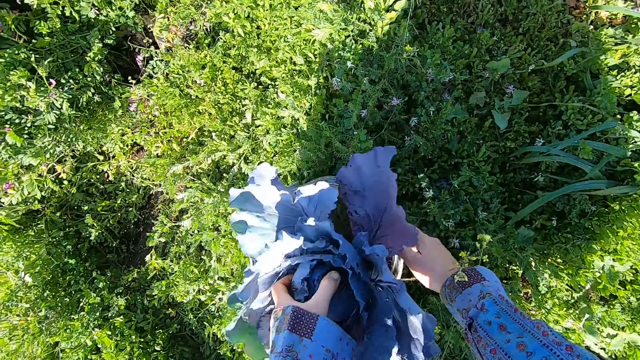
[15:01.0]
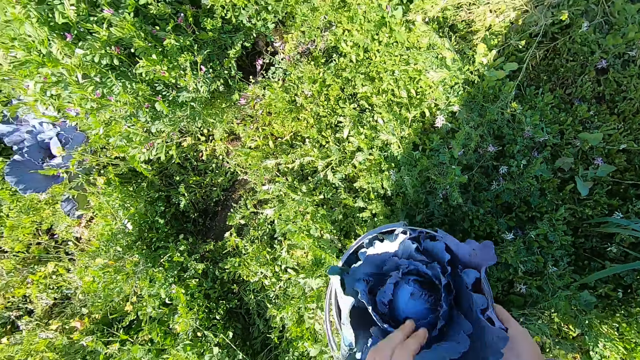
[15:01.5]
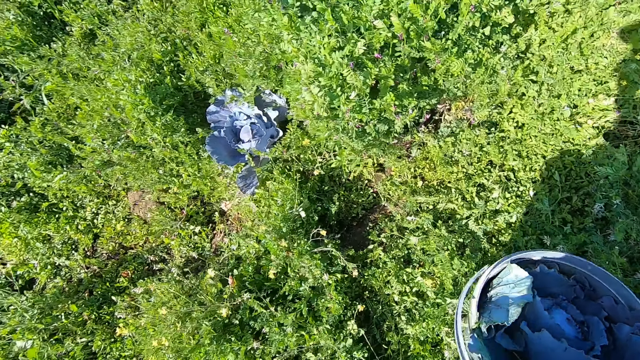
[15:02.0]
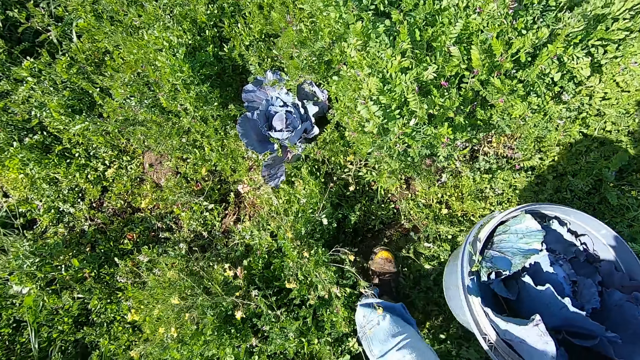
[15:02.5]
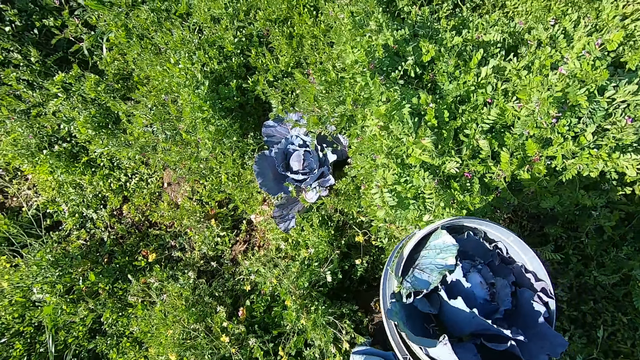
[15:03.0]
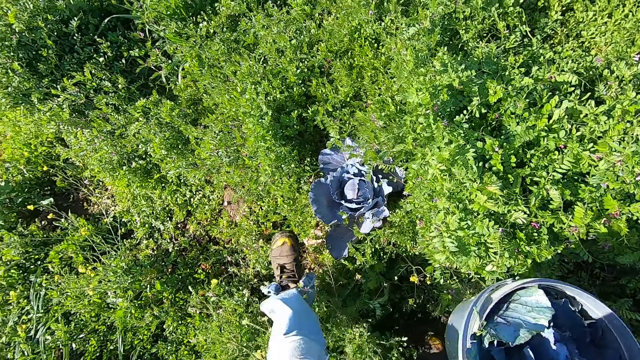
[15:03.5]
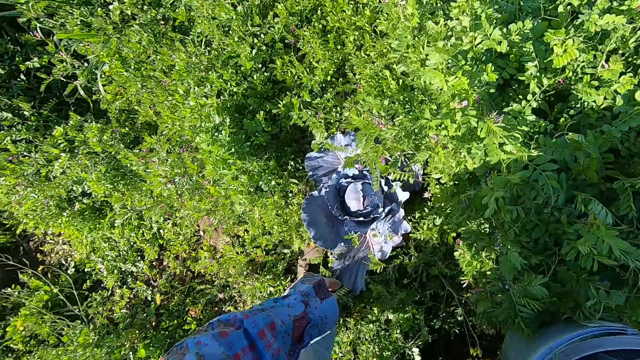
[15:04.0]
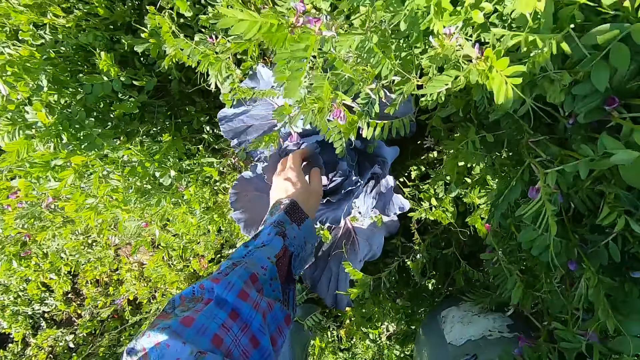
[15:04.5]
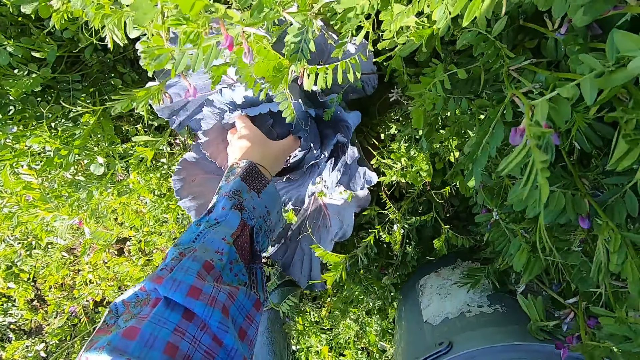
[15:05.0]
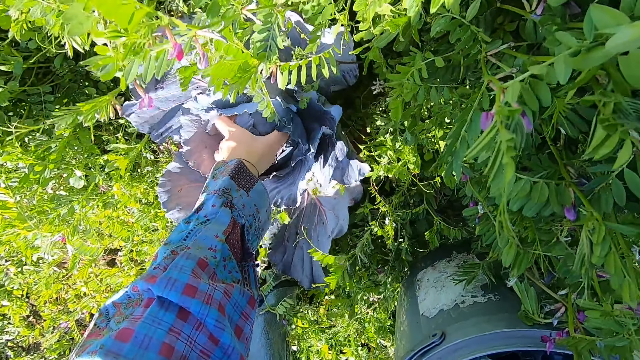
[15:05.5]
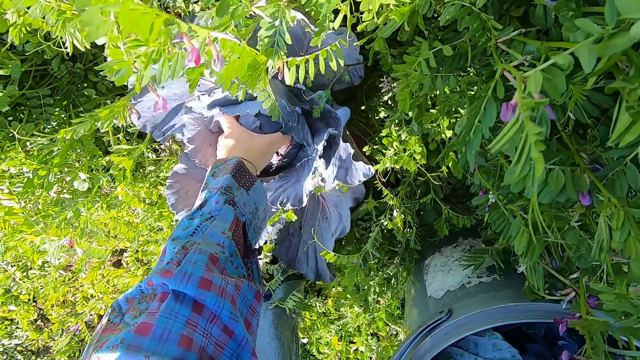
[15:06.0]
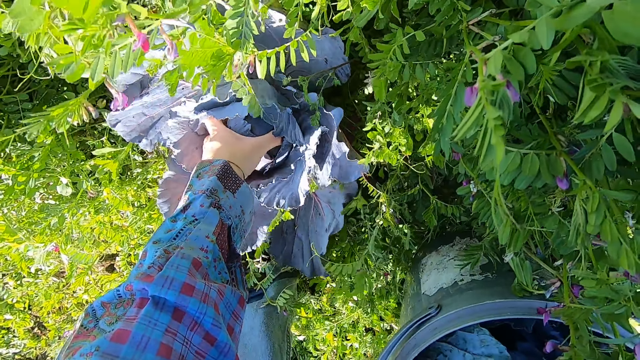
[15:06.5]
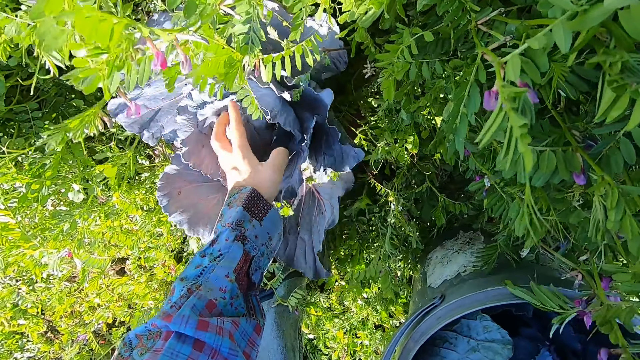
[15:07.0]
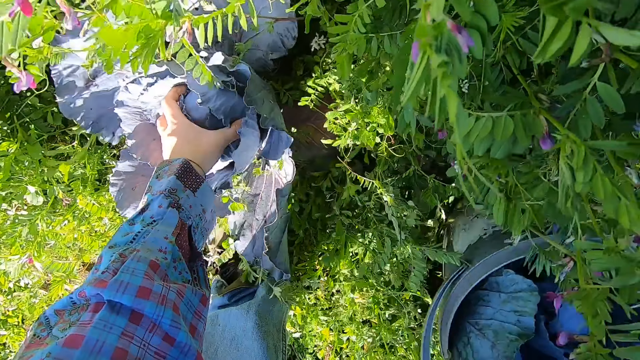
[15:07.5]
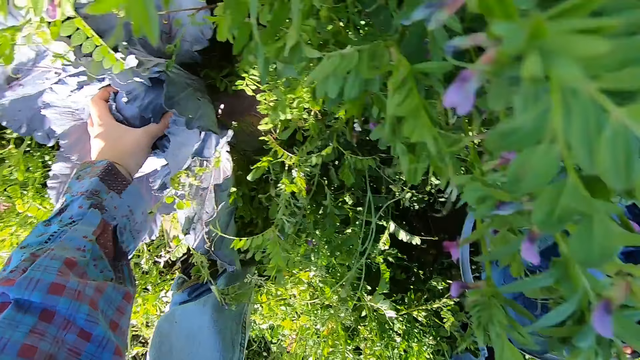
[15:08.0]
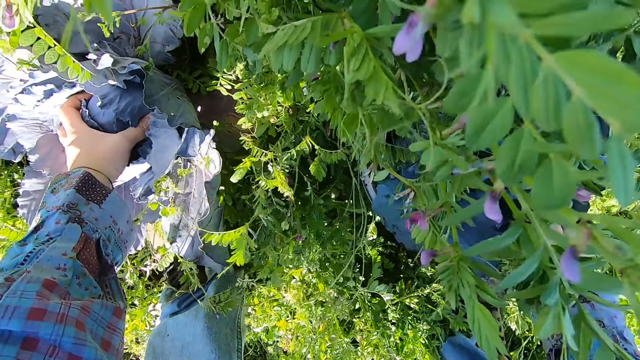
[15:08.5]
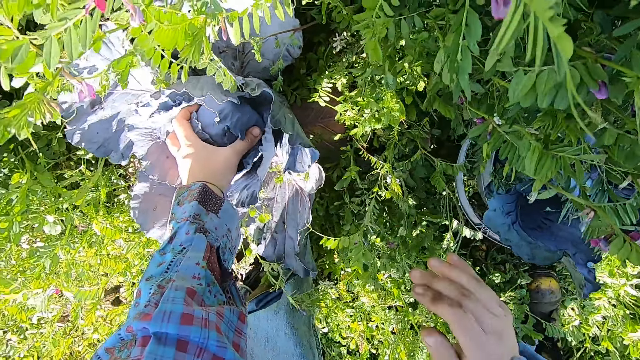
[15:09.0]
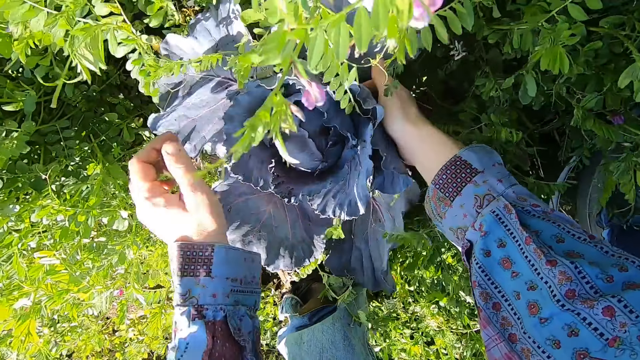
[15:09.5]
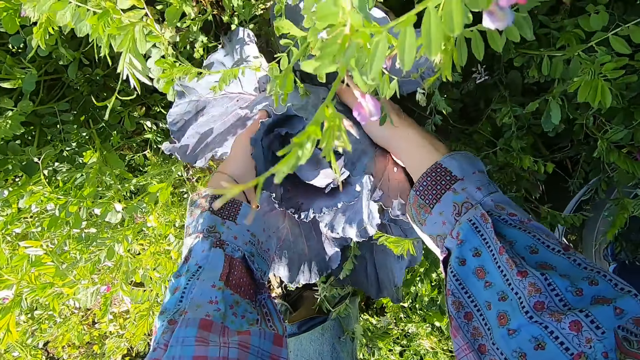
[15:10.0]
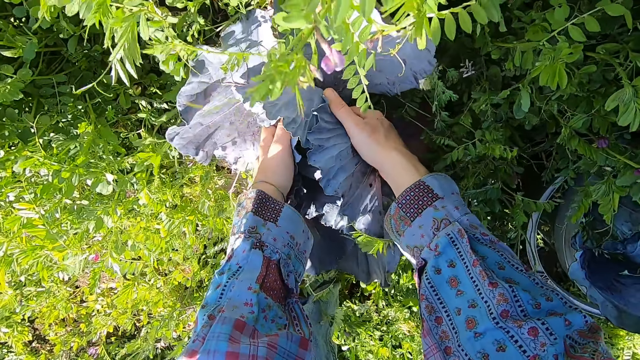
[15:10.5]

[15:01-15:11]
The camera wearer picks up the bucket with his right hand. He carries the bucket. He uproots another lettuce plant with both hands. He places the bucket in the ground.

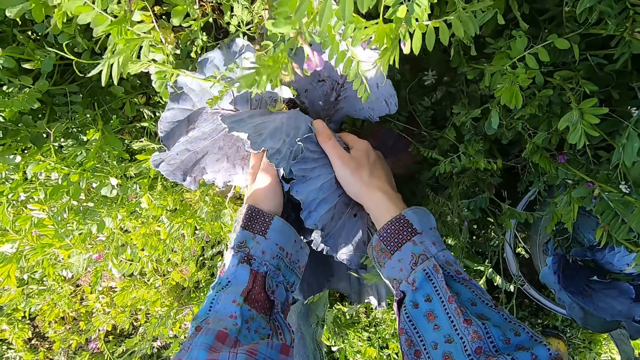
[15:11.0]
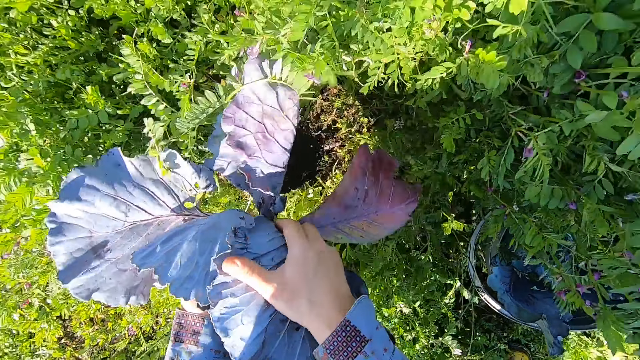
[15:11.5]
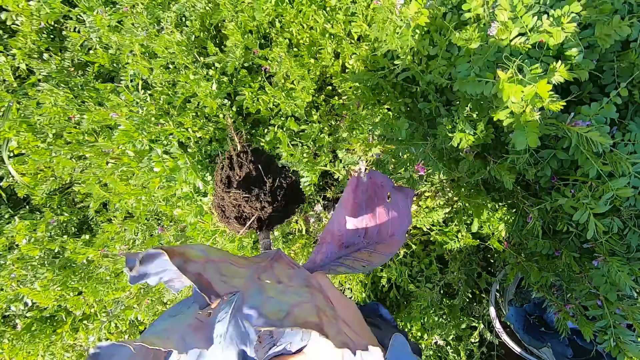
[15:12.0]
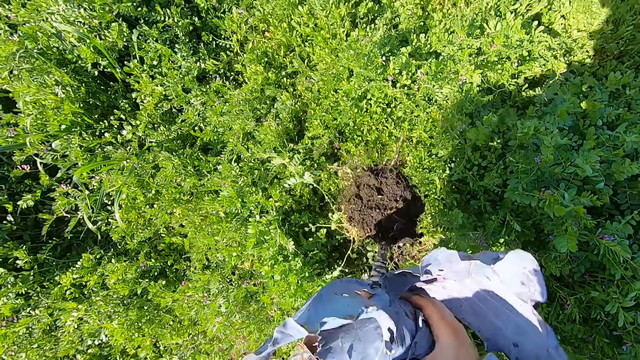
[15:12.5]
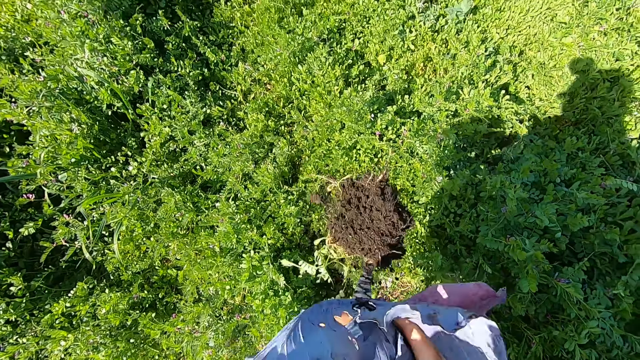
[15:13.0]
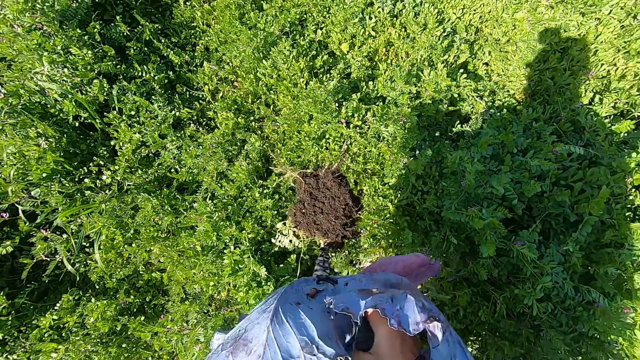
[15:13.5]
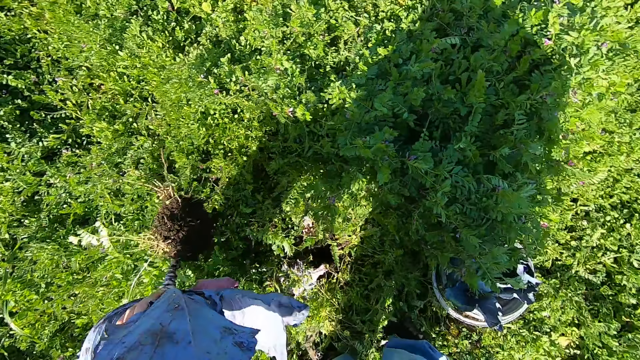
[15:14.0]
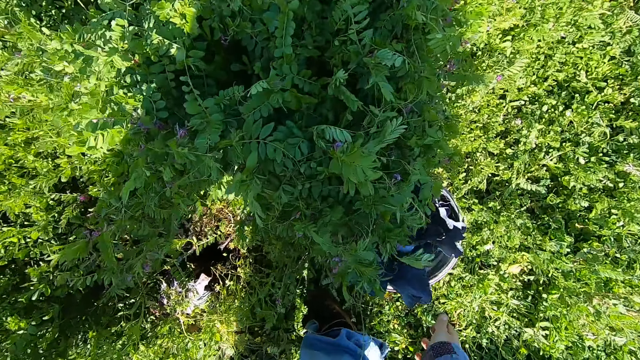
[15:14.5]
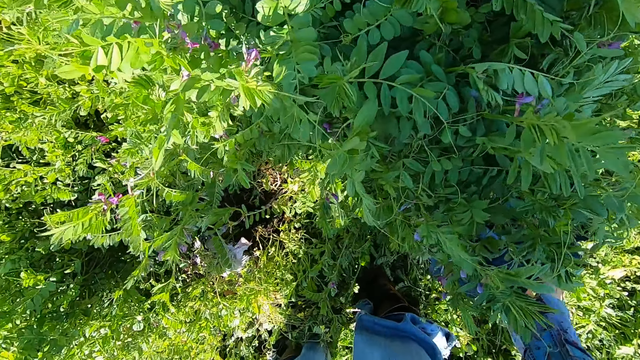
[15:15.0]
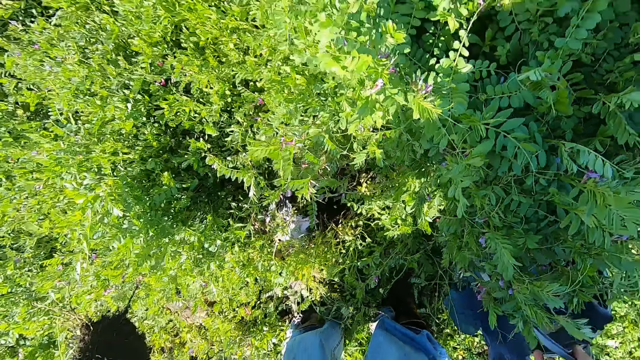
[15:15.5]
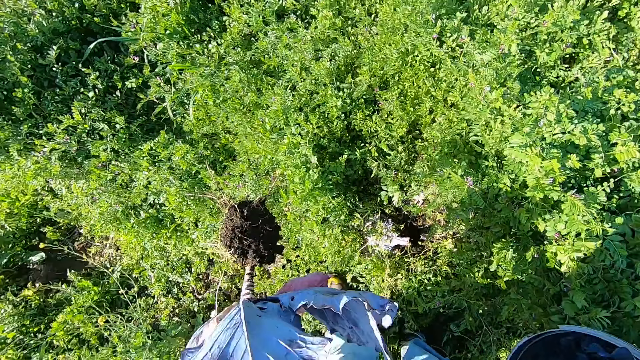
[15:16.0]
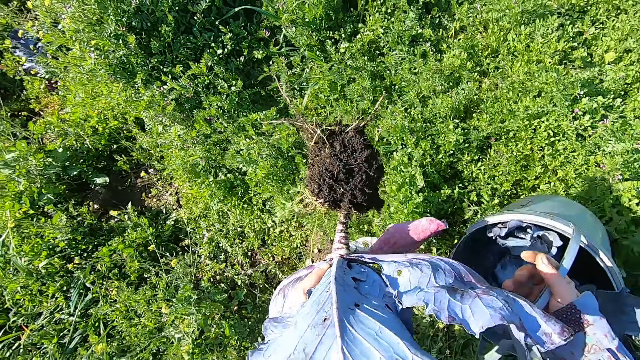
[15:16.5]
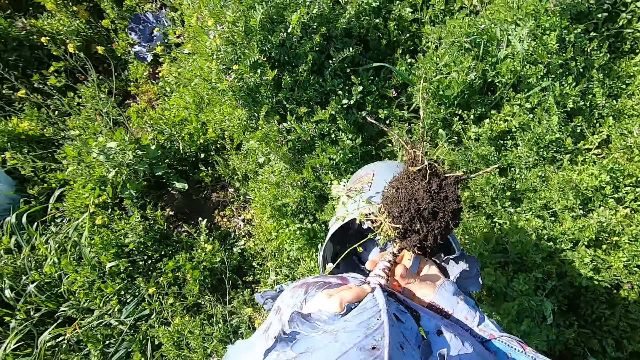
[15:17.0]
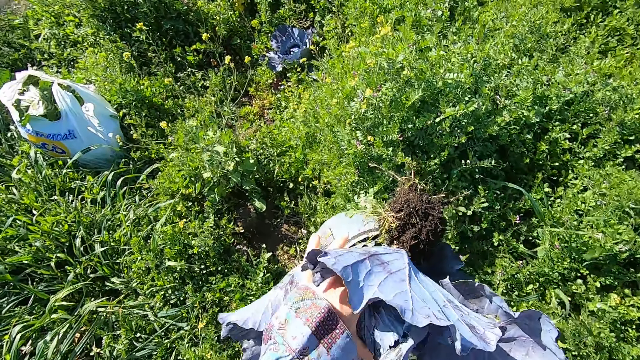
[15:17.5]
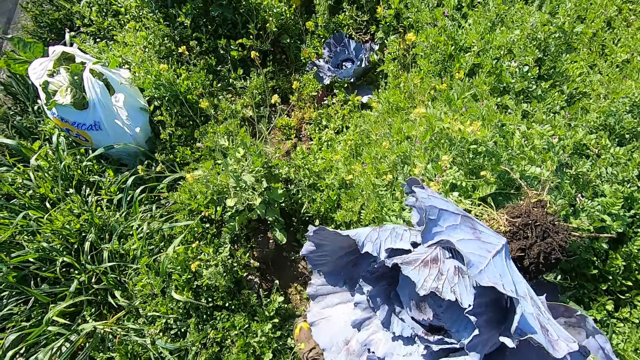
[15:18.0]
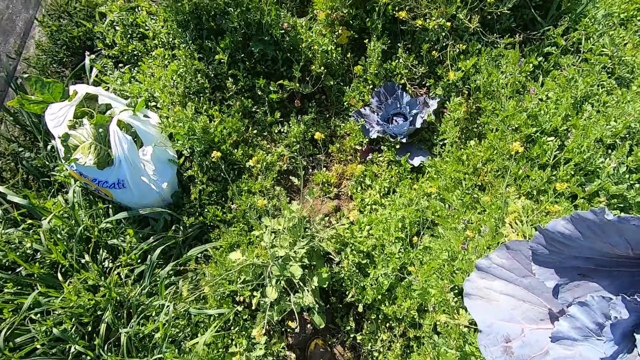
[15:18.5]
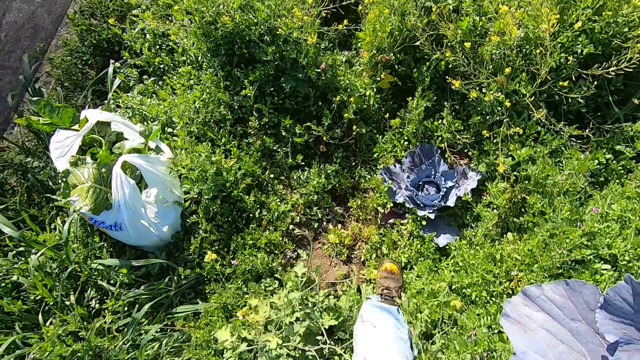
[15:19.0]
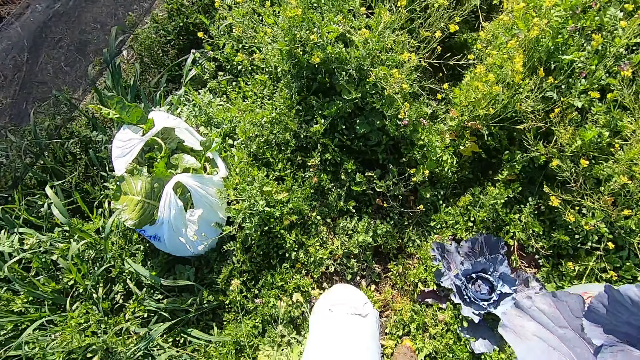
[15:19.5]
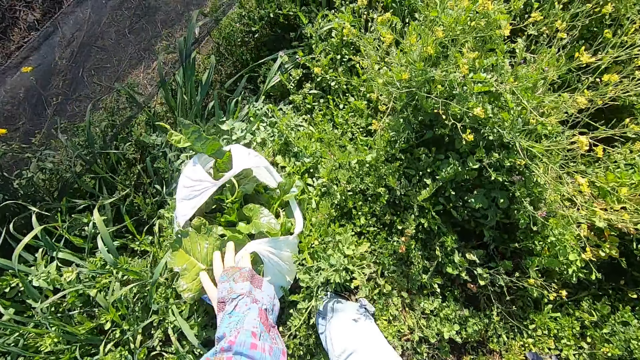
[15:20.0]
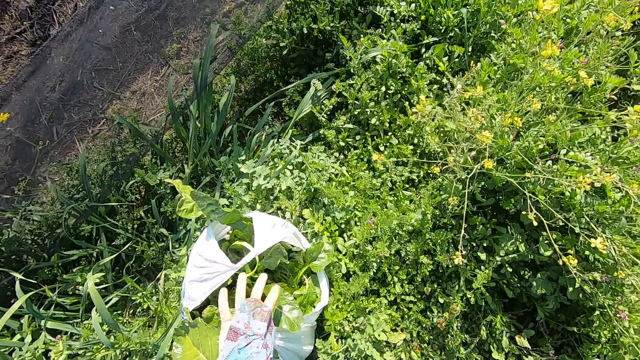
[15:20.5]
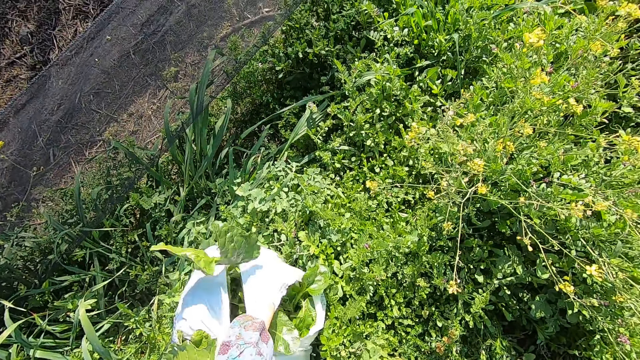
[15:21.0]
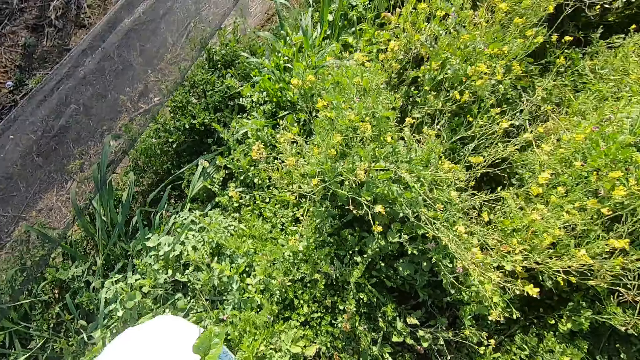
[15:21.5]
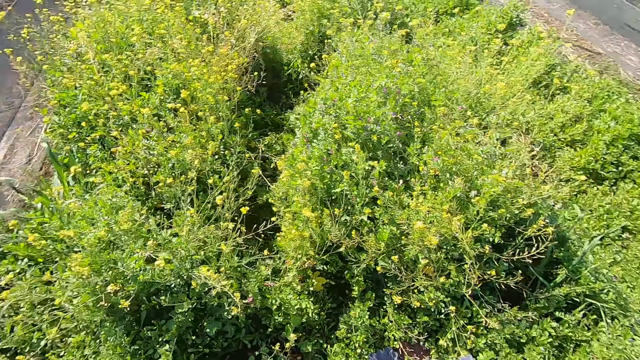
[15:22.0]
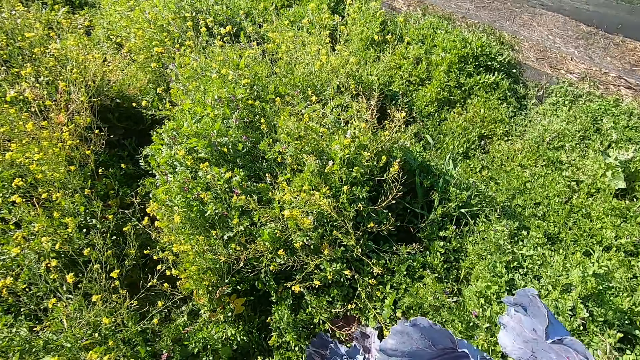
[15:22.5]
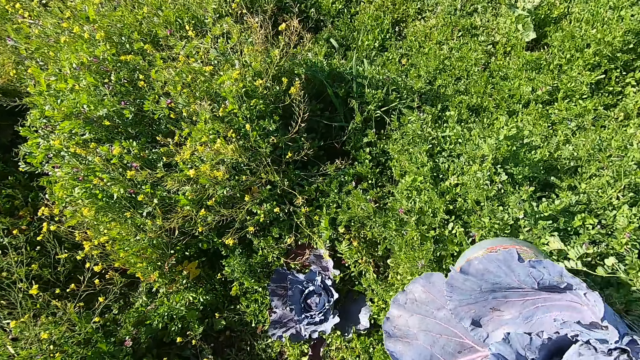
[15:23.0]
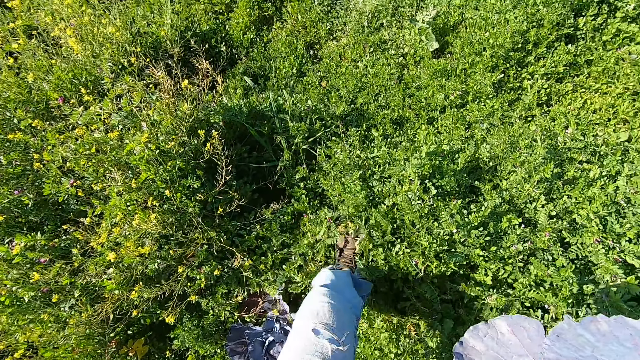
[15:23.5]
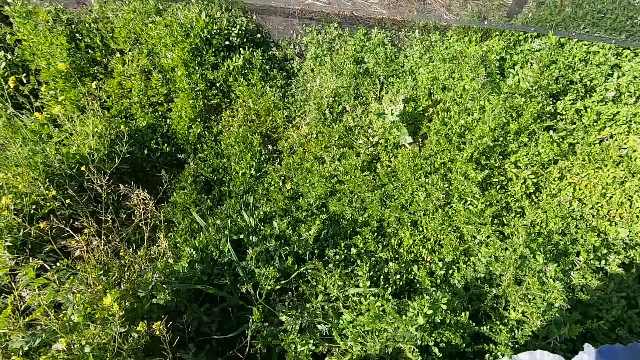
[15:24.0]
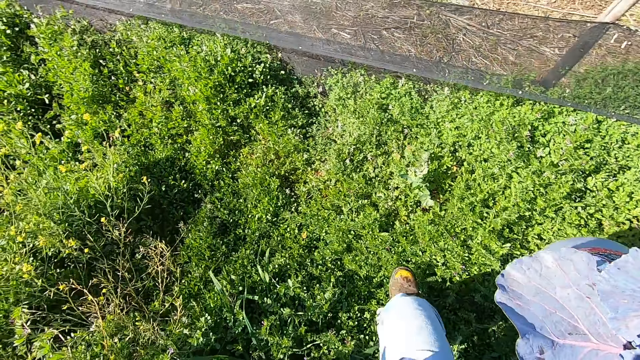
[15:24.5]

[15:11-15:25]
The camera wearer shakes off the root of the lettuce plant. He picks up the bucket with his right hand and carries the bucket. He passes the lettuce plant to his right hand. He walks towards the polythene bag or paper bag at the farm. He picks up the polythene bag with his left hand. He carries the paper bag. He walks at the farm.
